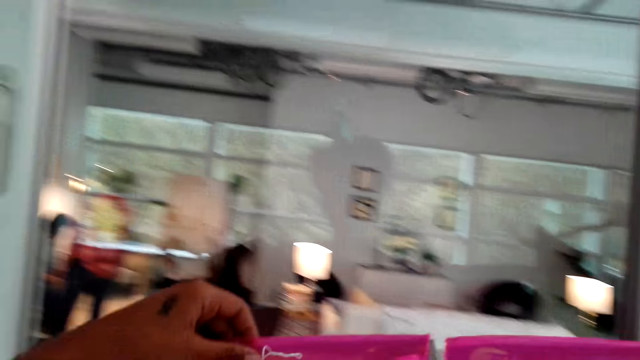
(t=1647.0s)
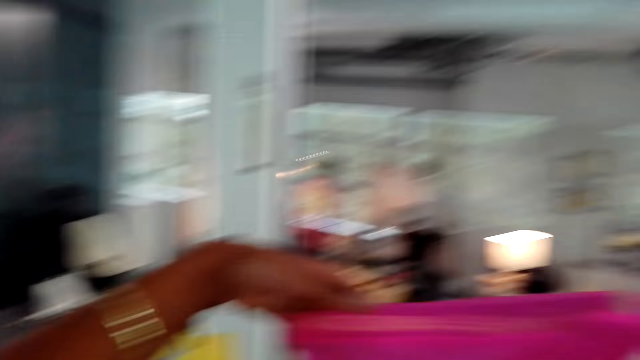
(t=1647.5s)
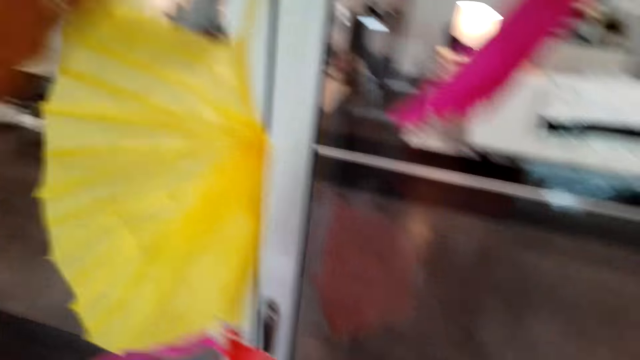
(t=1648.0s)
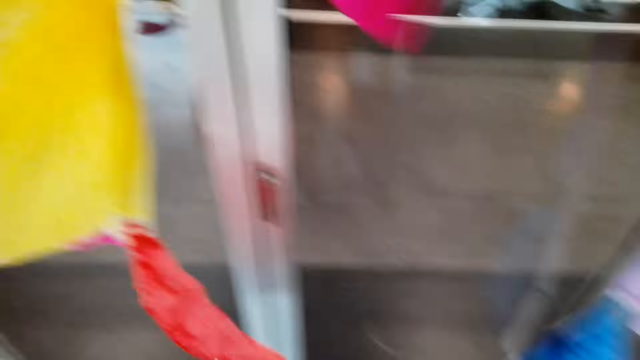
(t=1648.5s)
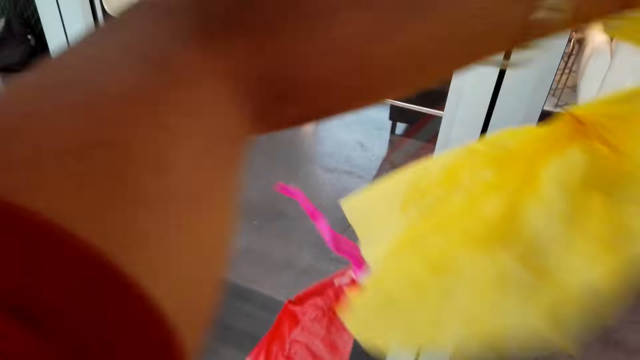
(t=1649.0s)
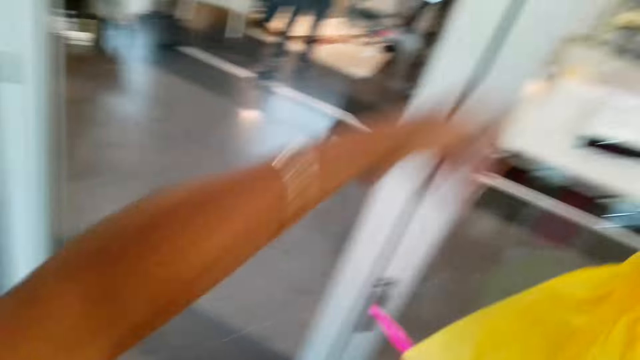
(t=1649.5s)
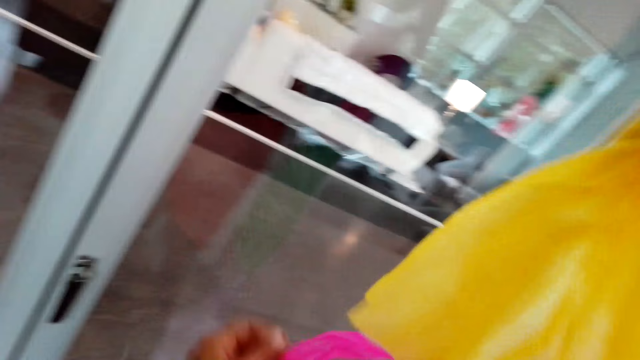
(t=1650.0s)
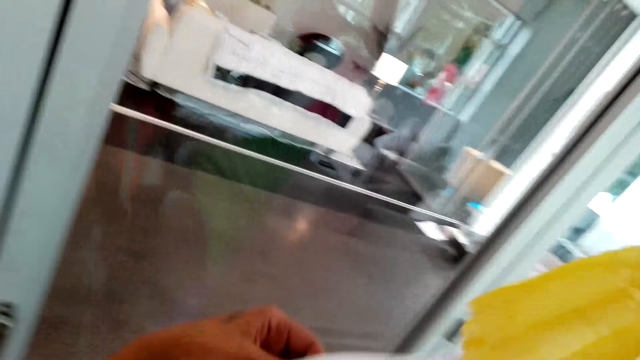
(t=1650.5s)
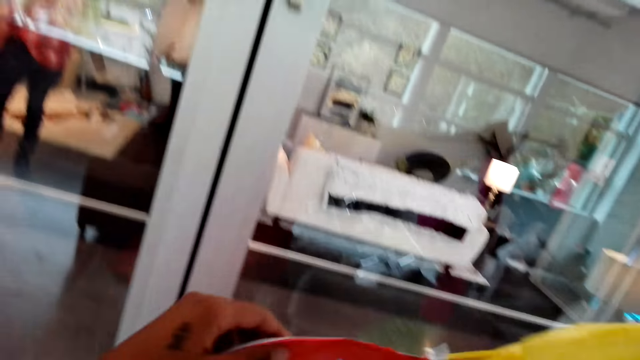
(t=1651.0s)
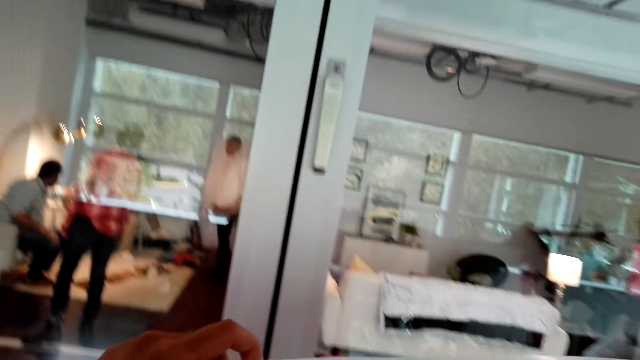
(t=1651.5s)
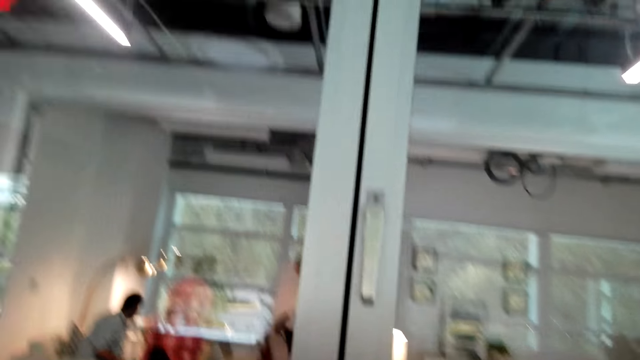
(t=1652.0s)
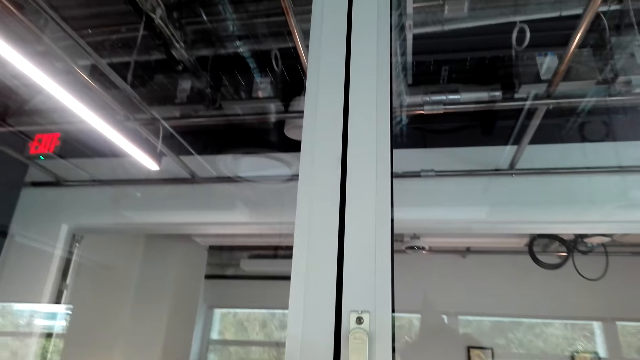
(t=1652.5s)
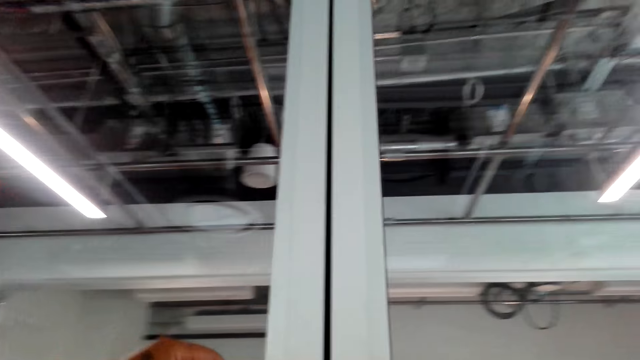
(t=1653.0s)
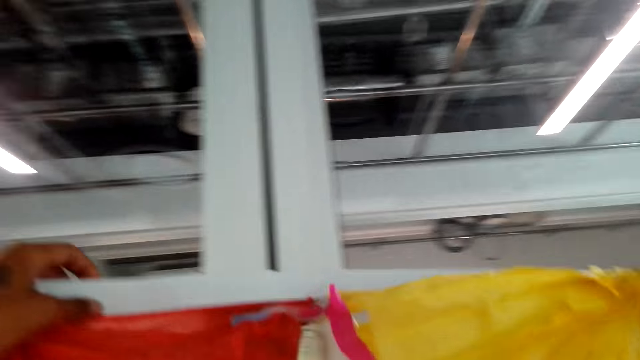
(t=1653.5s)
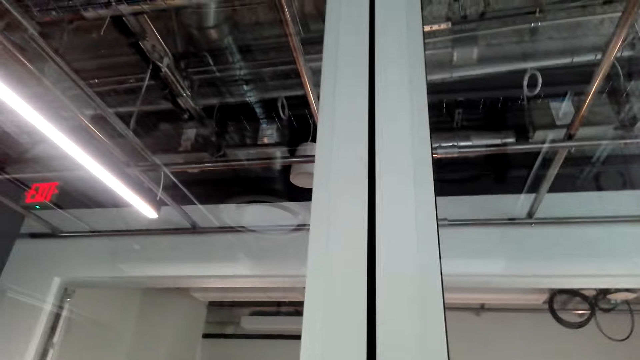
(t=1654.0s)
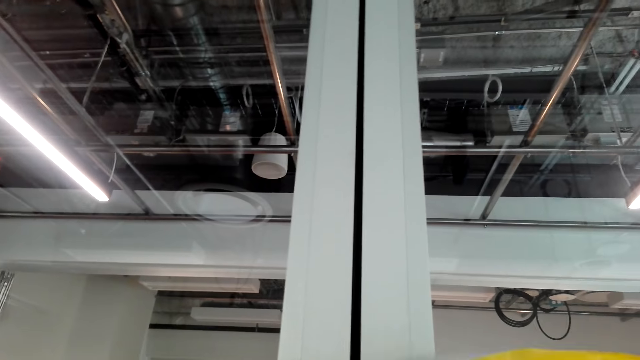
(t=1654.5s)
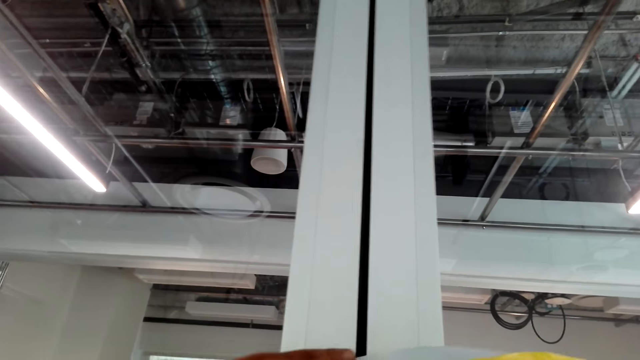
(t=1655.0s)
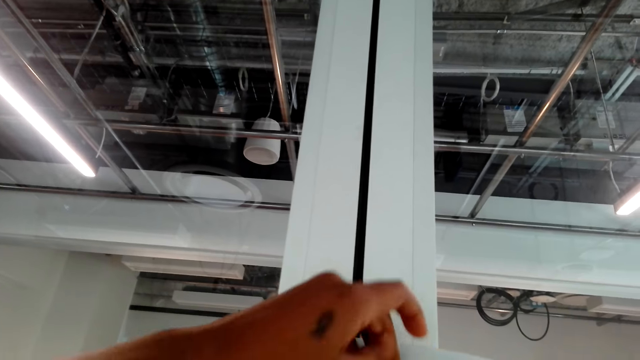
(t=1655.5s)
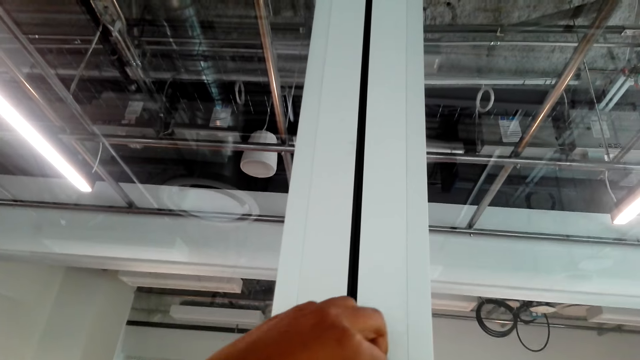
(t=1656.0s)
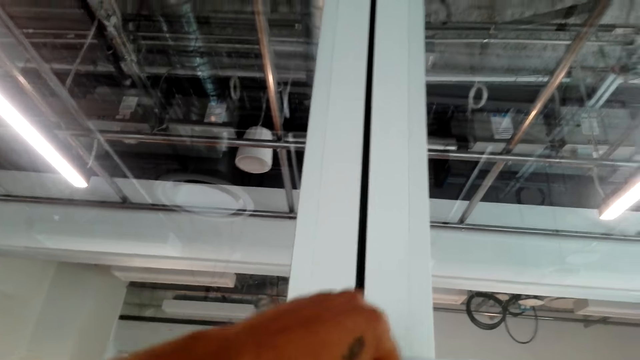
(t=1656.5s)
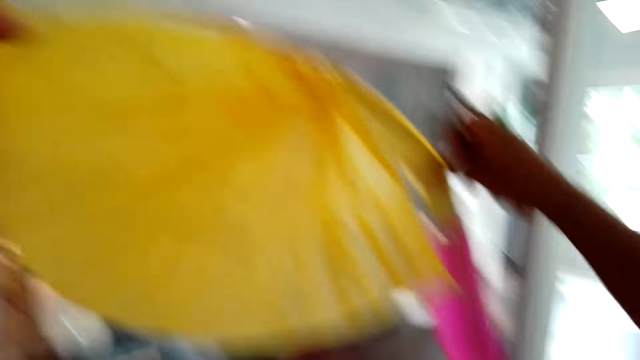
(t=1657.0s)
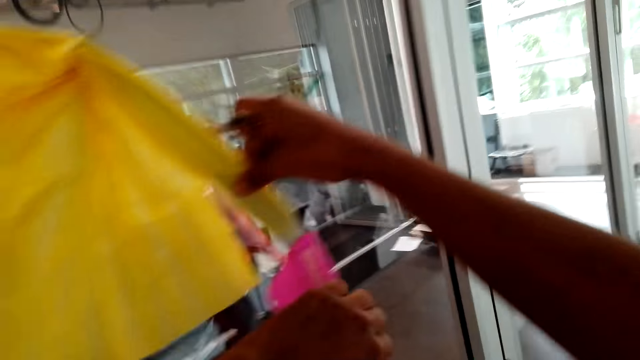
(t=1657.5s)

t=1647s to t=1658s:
The camera wearer sticks the wall decoration in the glass wall.

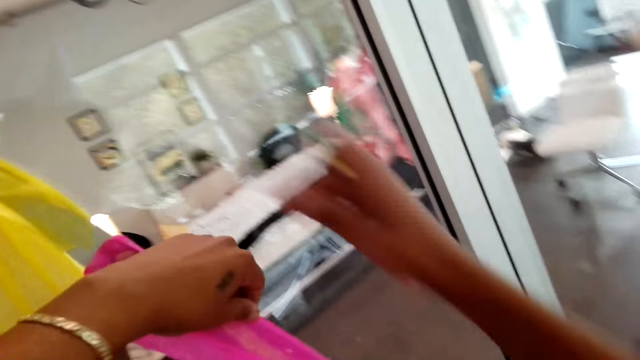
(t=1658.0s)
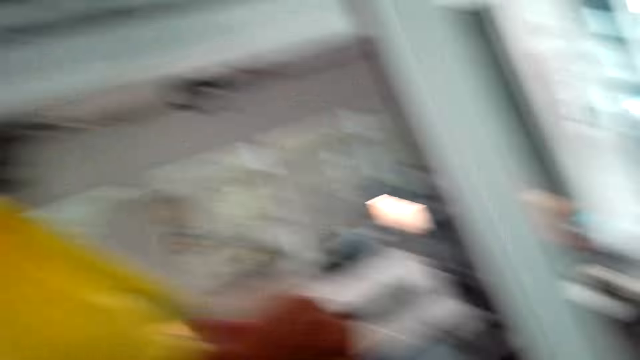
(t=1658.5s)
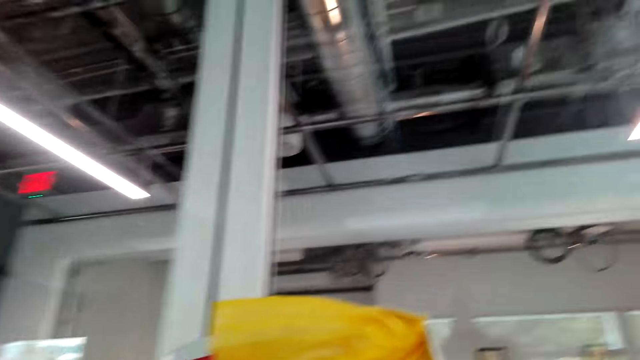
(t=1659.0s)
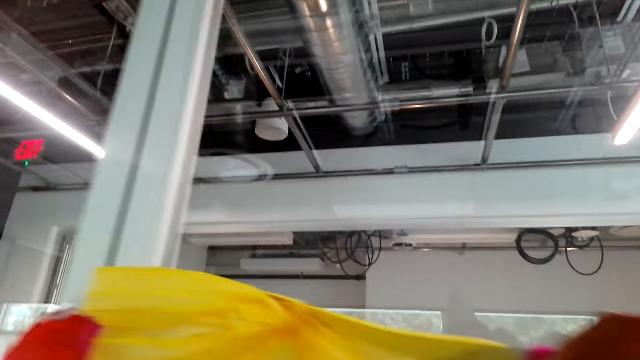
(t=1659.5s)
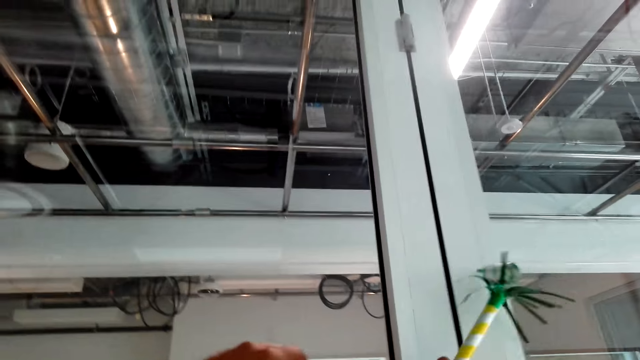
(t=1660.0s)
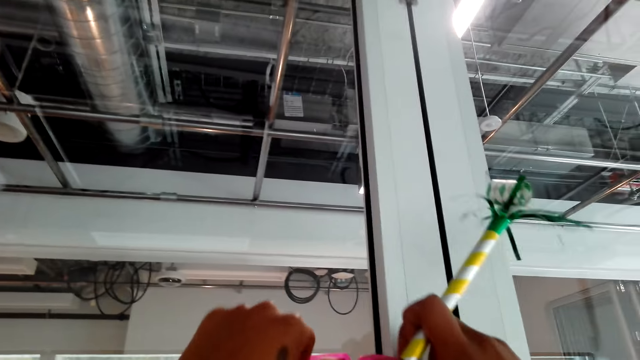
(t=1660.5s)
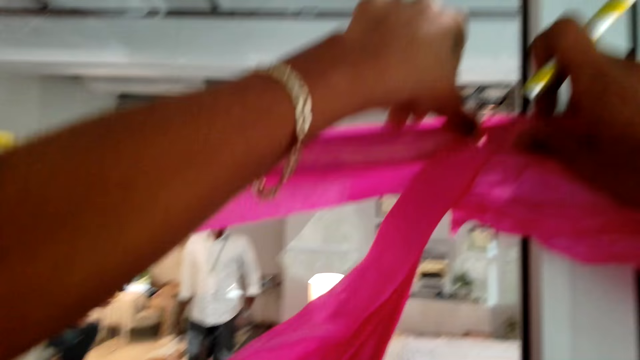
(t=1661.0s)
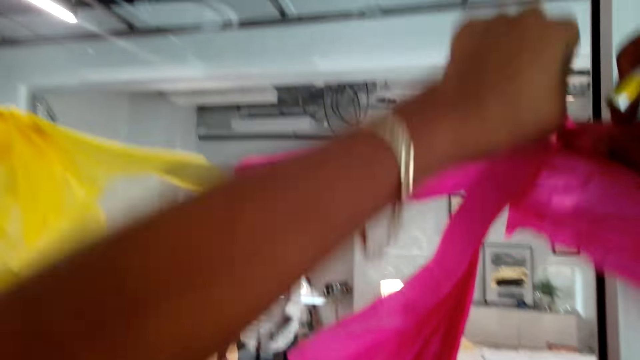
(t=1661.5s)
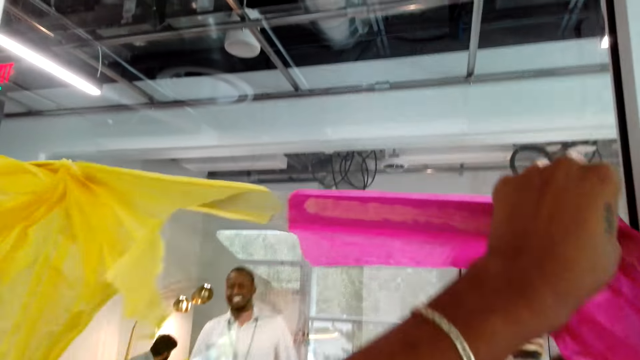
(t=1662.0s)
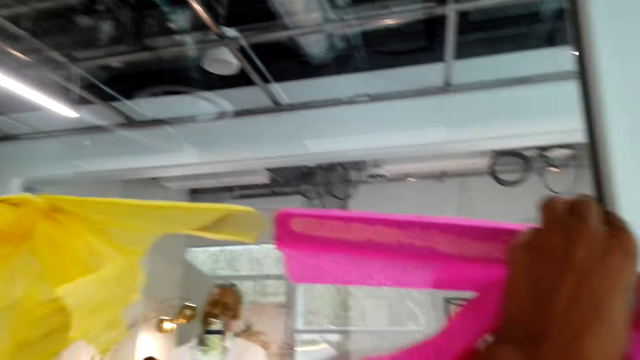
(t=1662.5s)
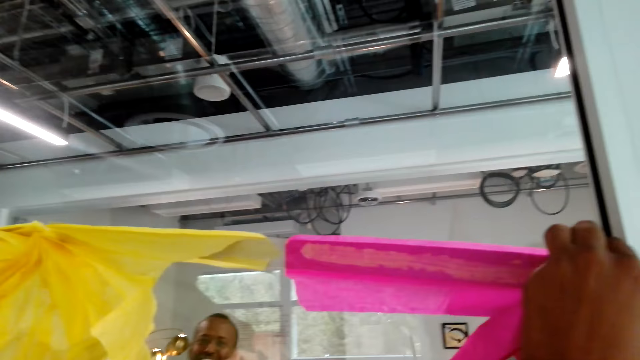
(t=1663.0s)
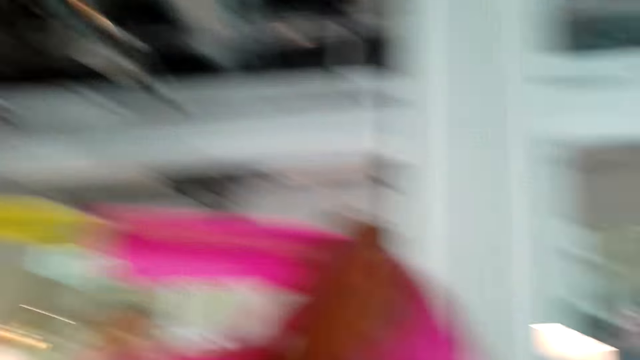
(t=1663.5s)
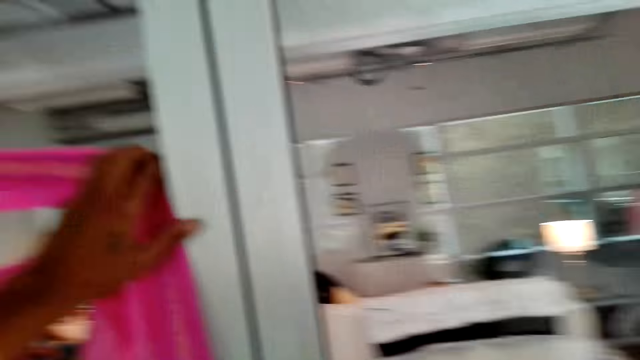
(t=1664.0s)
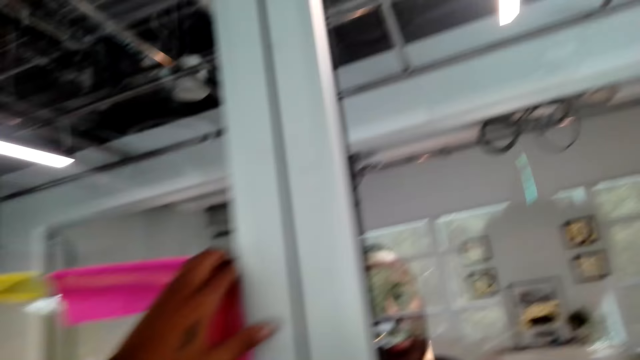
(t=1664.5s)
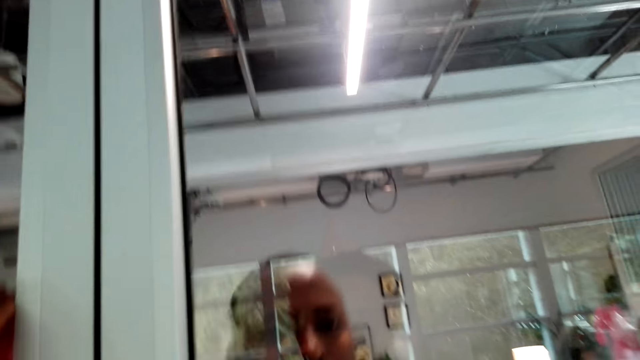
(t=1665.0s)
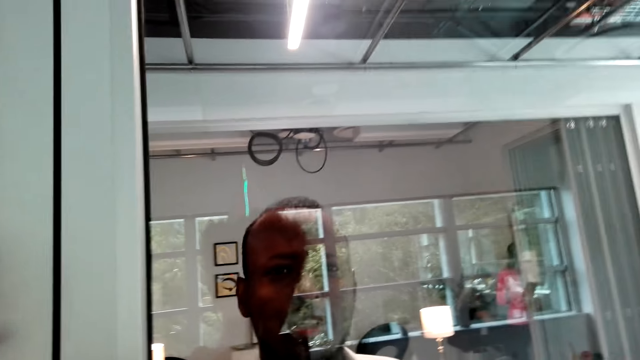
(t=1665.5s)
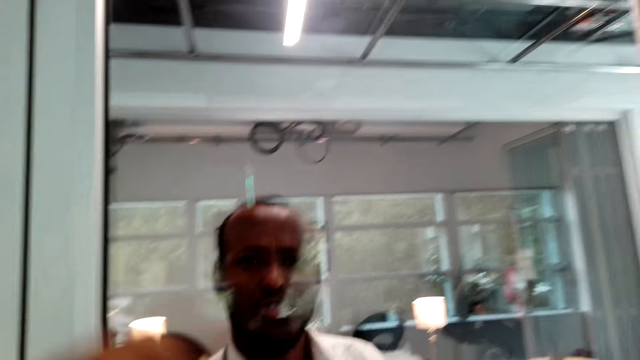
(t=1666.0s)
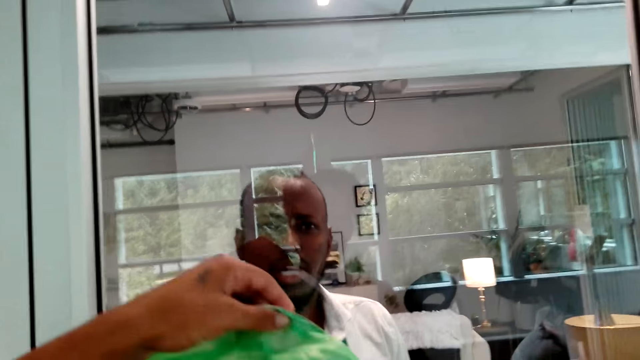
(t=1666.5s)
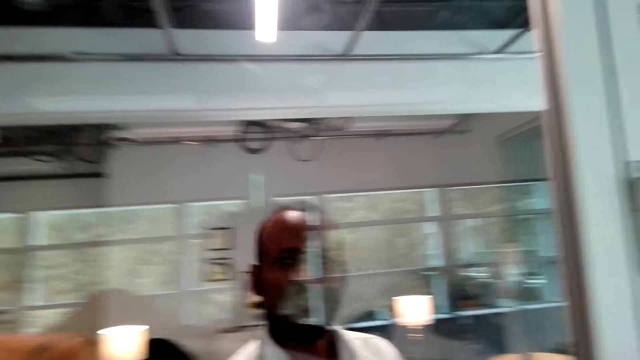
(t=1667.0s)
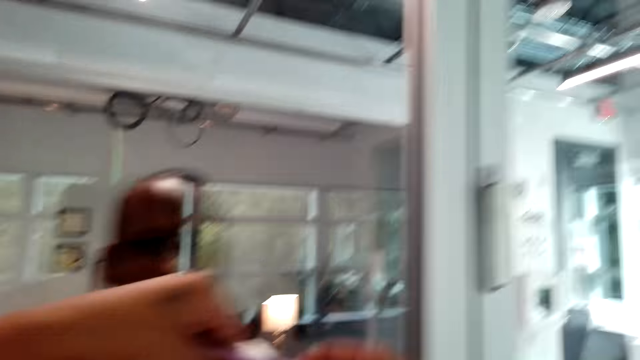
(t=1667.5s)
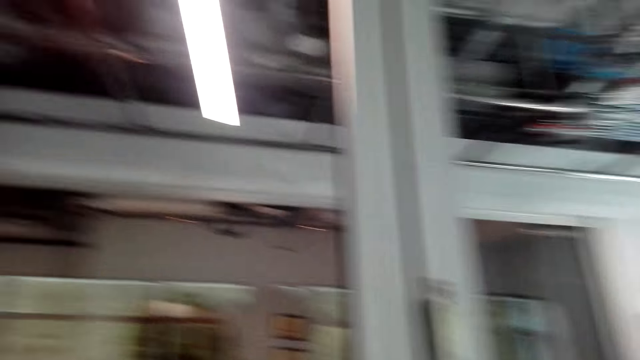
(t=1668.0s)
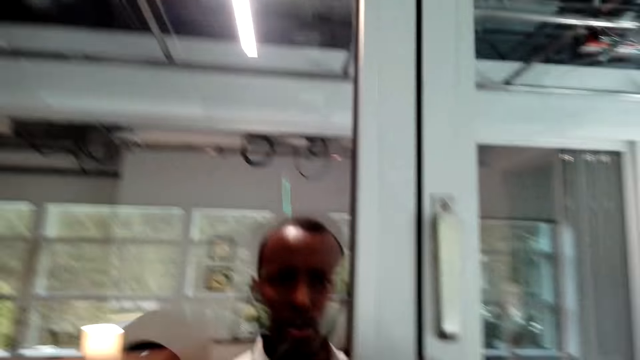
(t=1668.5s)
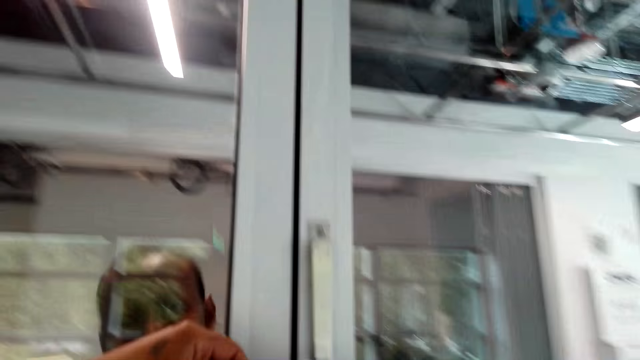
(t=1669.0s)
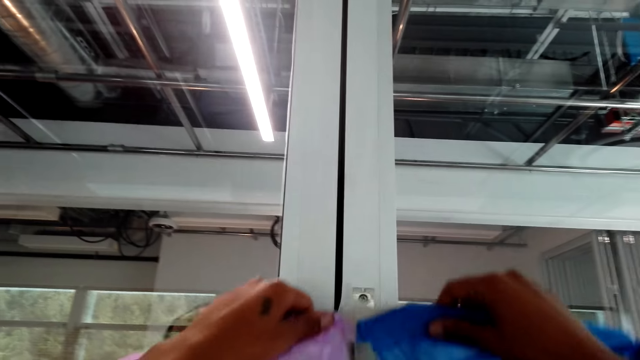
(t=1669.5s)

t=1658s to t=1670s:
The camera wearer decorates the wall with flower decorations. A person talks to the camera wearer through the window.
